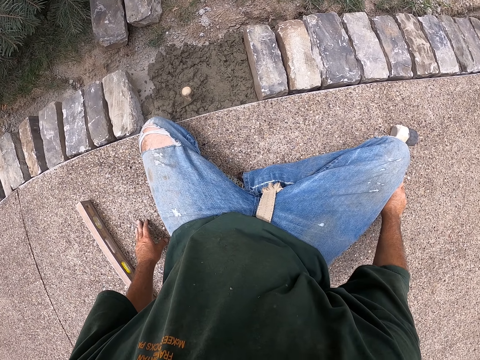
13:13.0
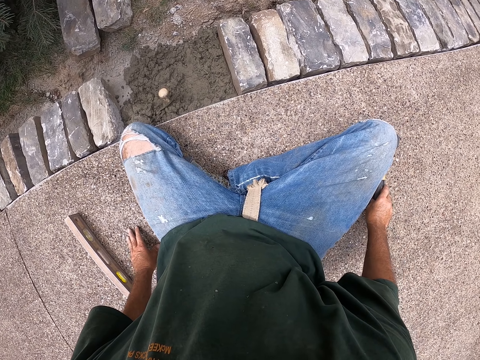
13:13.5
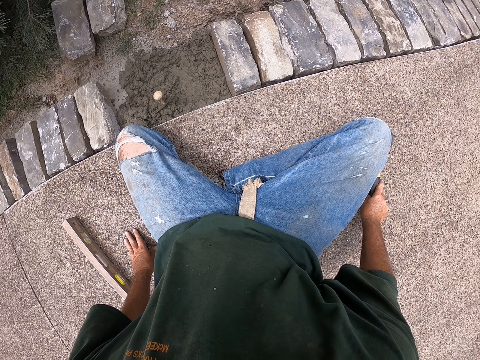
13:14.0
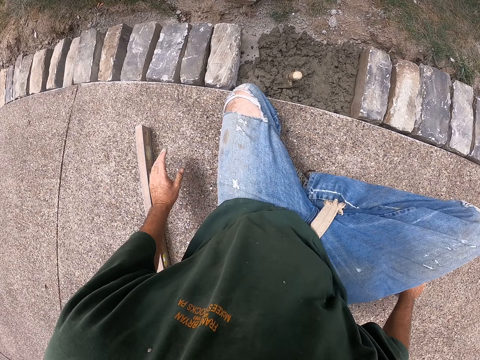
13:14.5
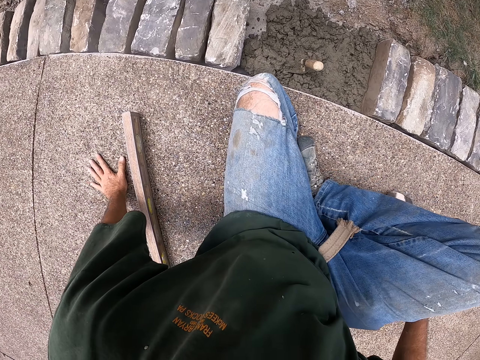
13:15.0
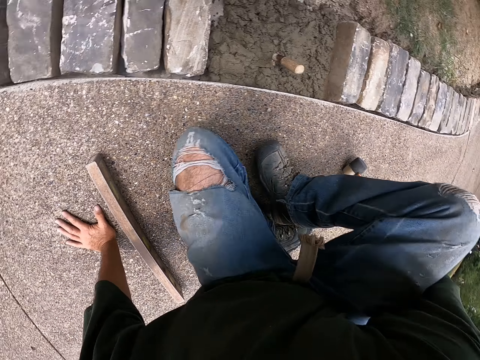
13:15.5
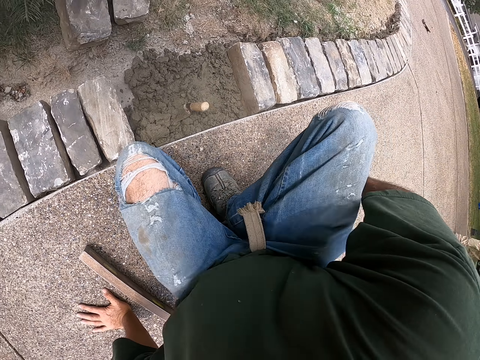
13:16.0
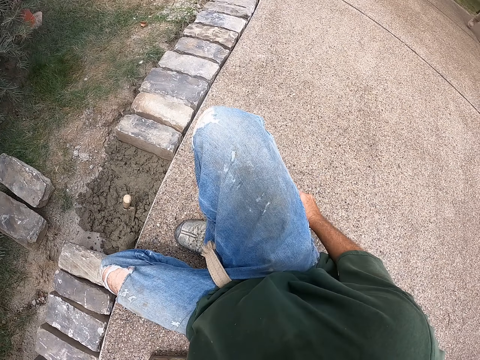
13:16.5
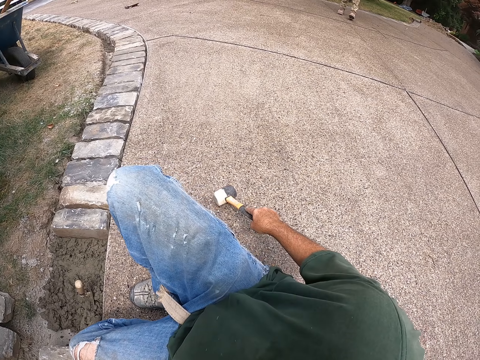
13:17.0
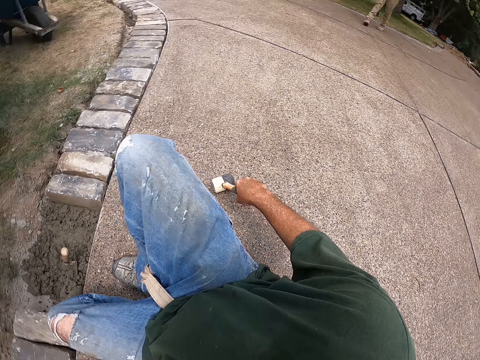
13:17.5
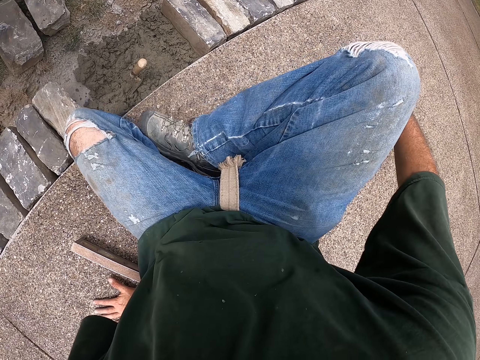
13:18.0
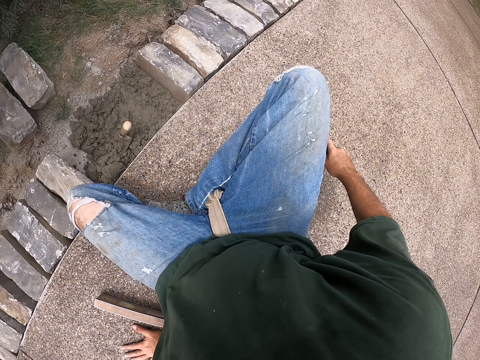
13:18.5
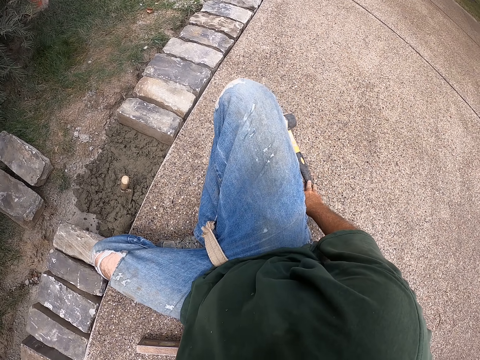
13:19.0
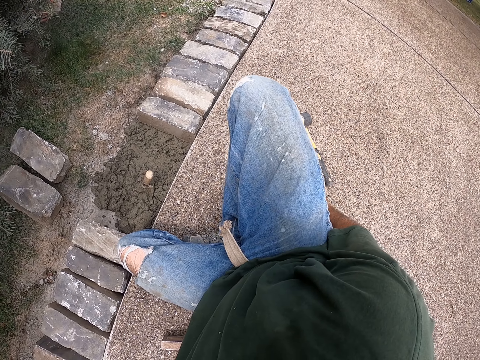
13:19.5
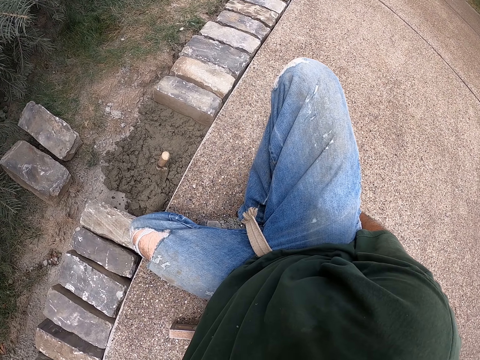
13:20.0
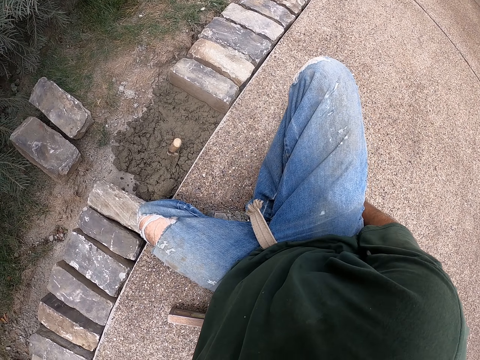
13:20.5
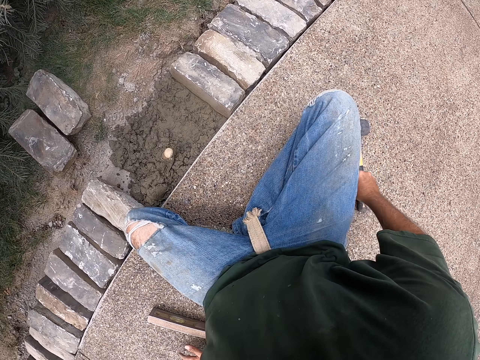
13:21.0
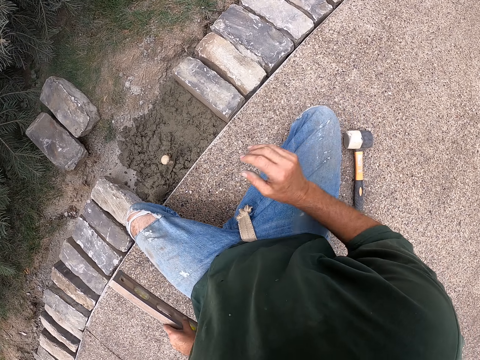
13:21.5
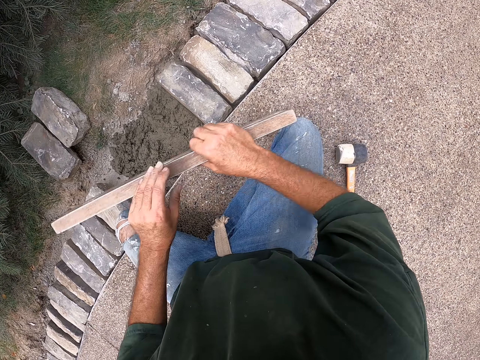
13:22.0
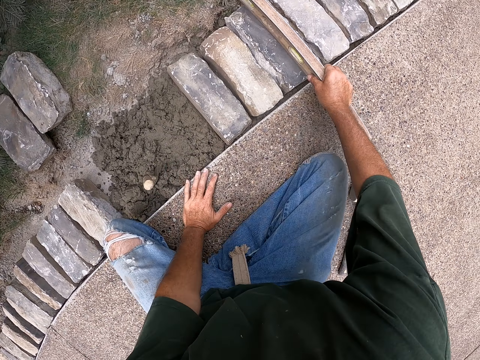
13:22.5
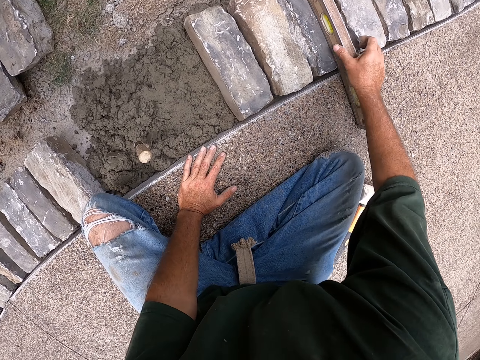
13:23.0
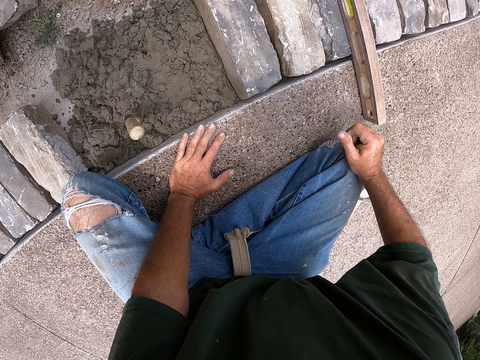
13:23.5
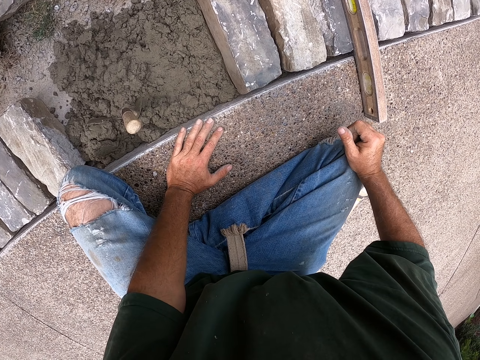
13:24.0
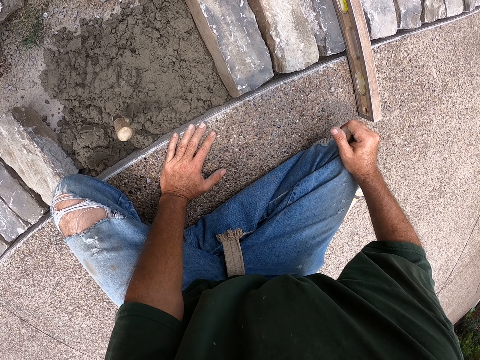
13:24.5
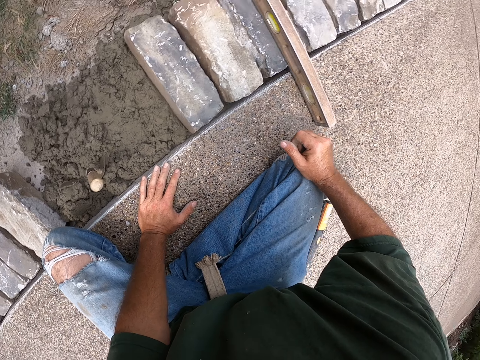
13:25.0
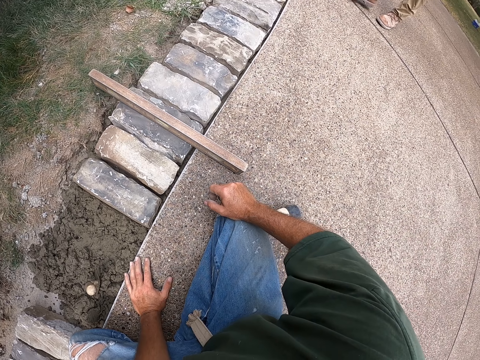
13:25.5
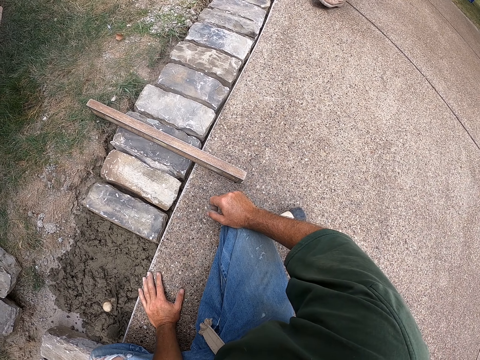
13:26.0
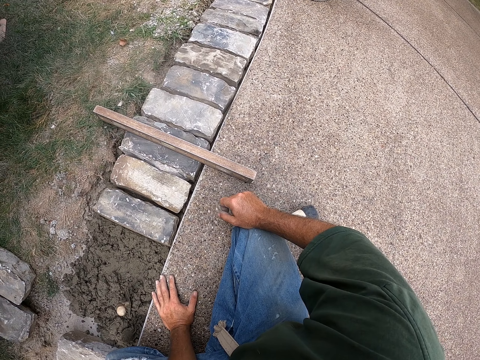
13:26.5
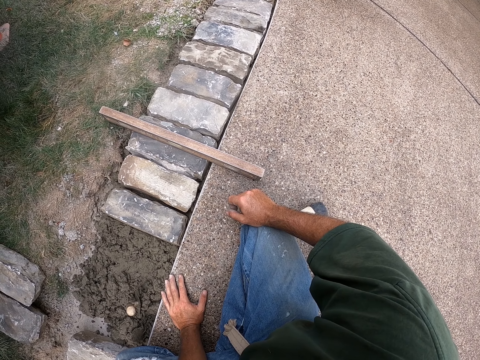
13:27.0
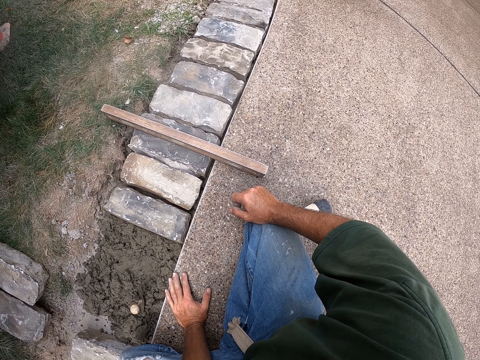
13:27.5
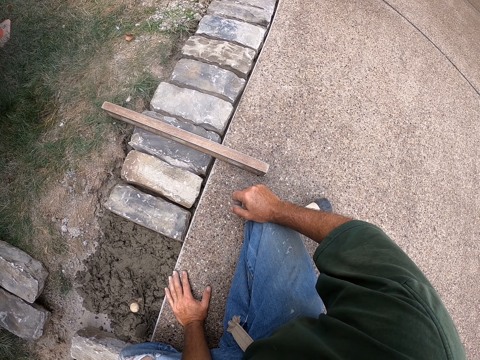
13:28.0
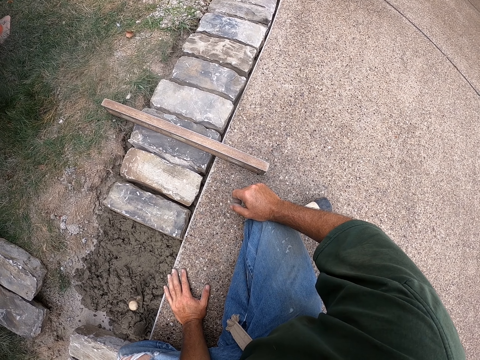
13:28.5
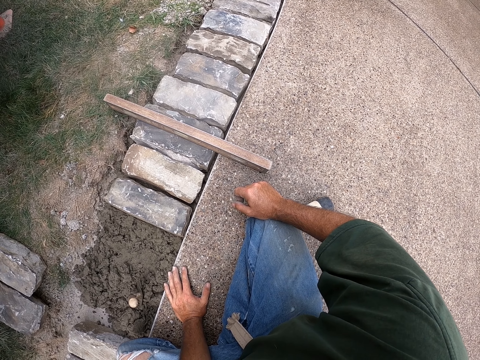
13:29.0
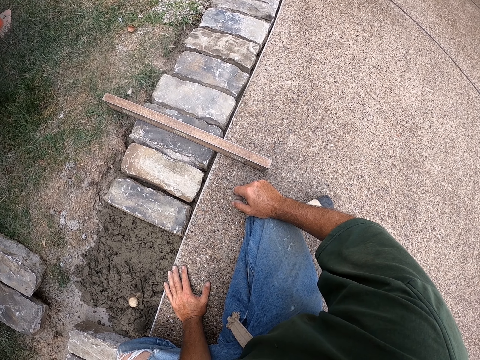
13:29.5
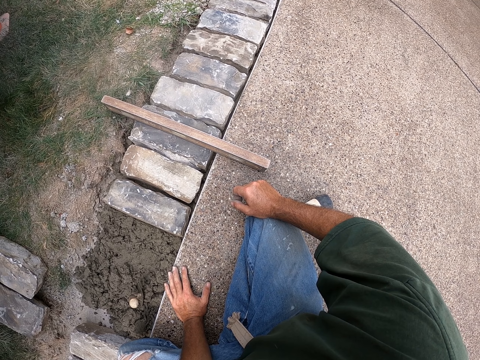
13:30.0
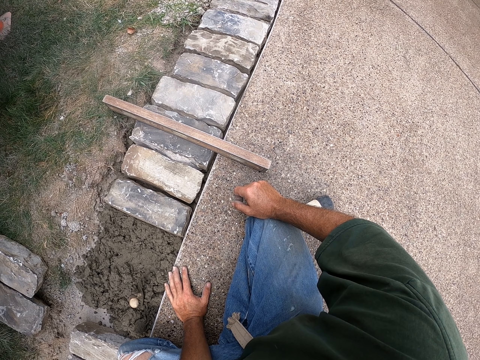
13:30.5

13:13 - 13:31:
The camera wearer moves the hammer. They move beside the bricks. They pick up the hammer. They put down the hammer. They hold the I-beam level. They pick up the I-beam level. They hold the I-beam level with the other hand. They put the I-beam level on top of the brick. They look at the I-beam level. They look around. A man walks over the bricks. The man walks around.

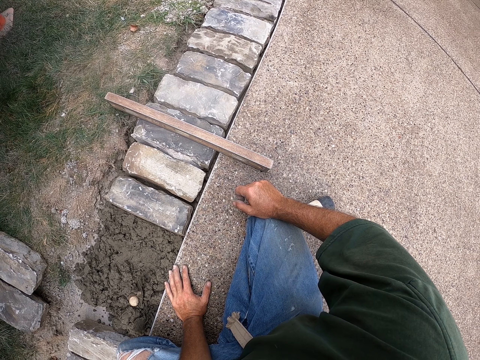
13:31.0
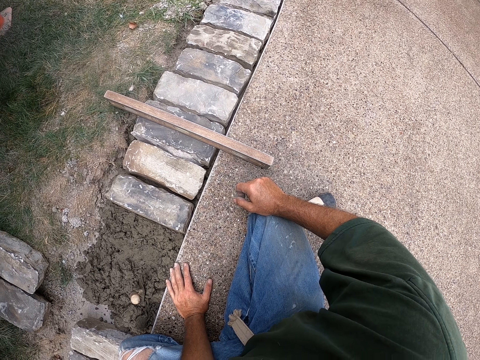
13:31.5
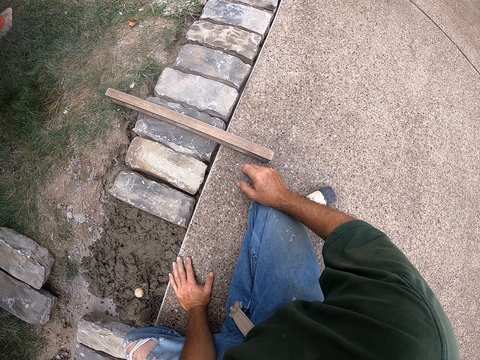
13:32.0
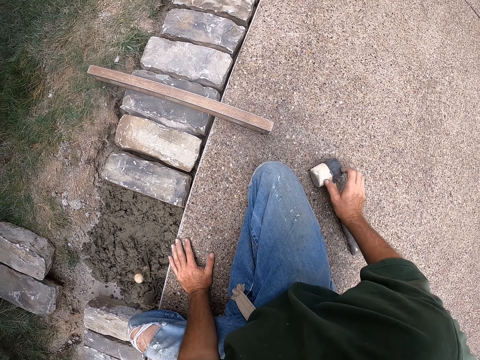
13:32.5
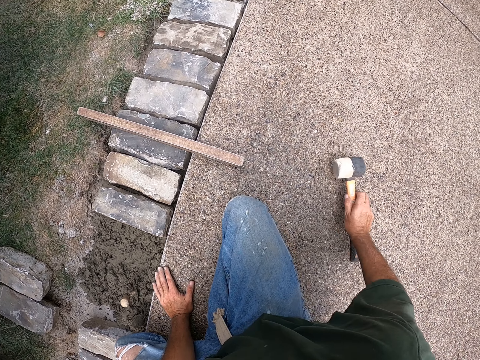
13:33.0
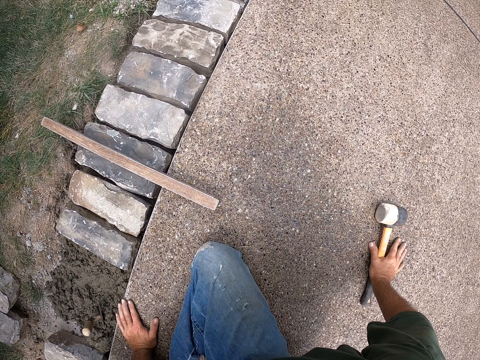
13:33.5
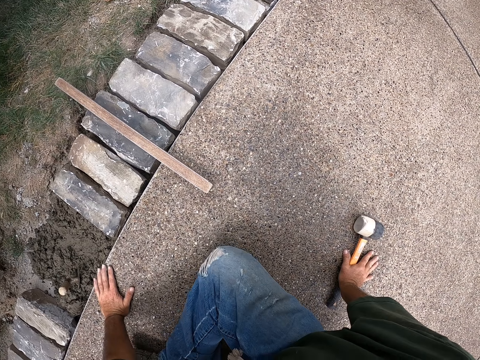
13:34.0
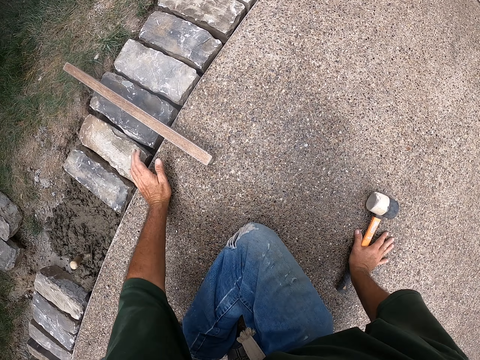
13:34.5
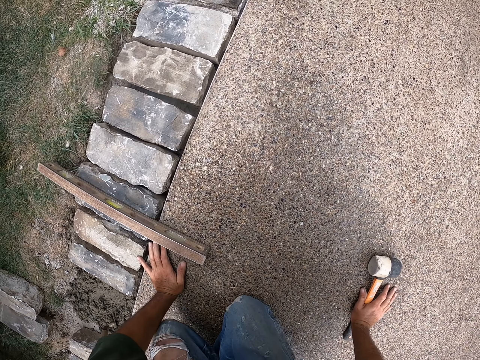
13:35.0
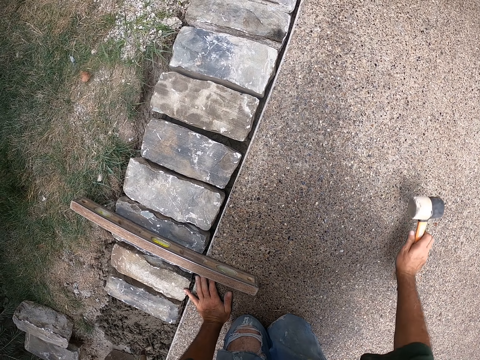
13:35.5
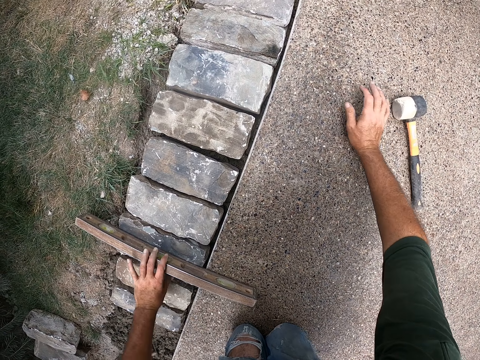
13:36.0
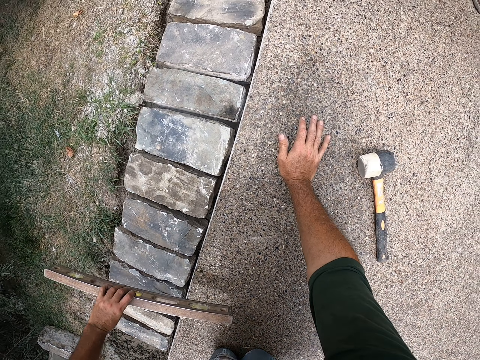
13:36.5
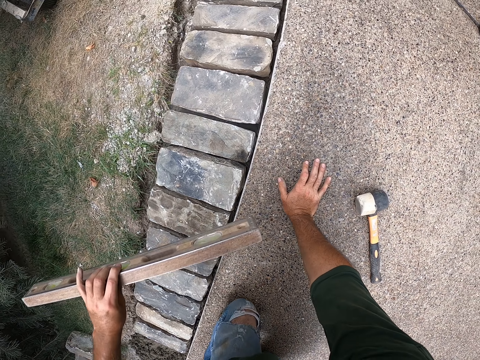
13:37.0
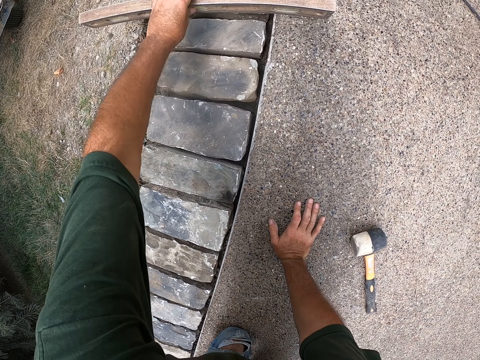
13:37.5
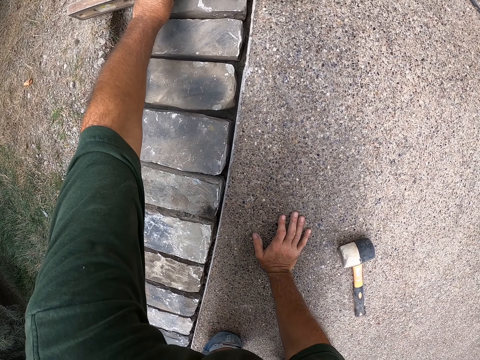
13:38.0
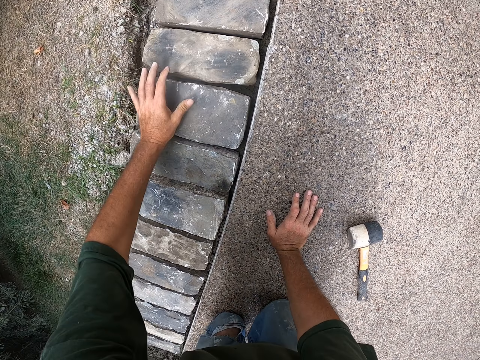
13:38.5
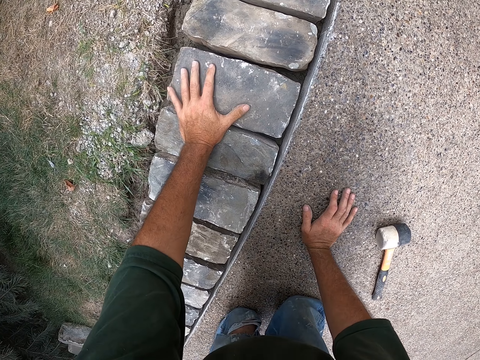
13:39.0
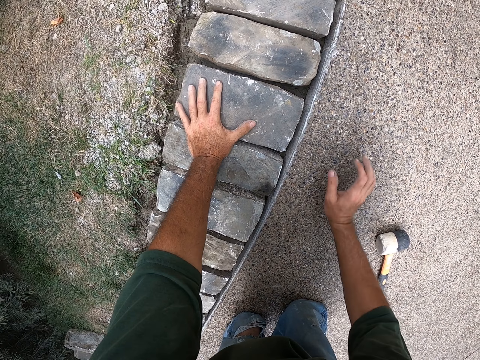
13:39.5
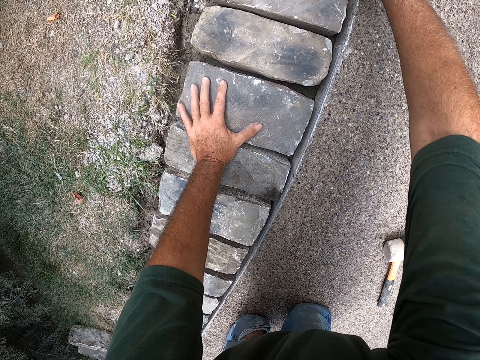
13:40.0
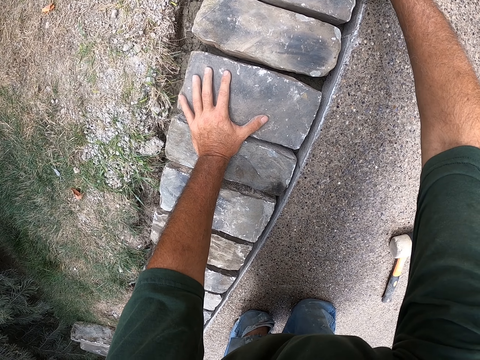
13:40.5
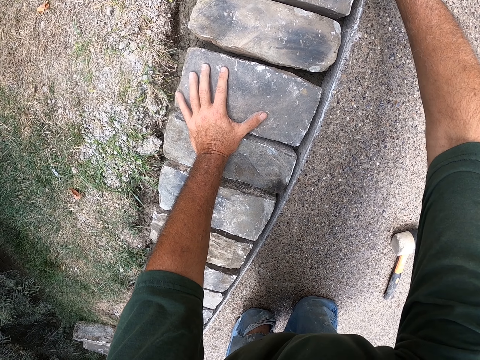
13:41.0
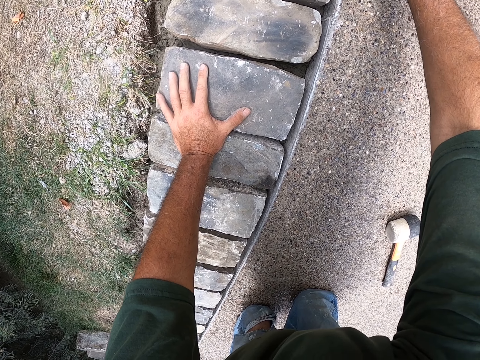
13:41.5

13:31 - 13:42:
The camera wearer moves the hammer. They move around. They crawl beside the bricks. They move the hammer. They lift the I-beam level. They put down the I-beam level.
